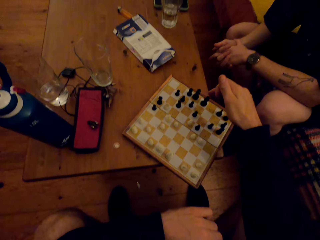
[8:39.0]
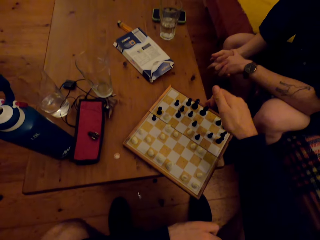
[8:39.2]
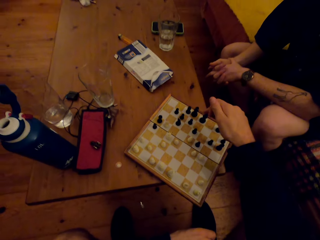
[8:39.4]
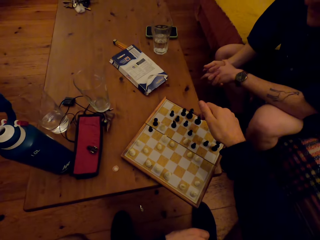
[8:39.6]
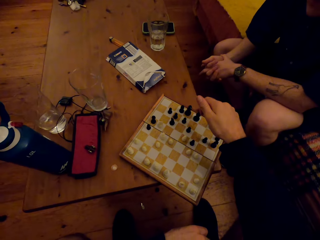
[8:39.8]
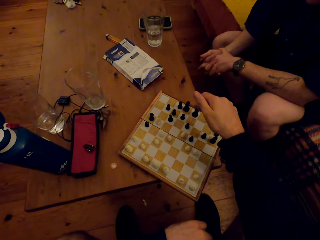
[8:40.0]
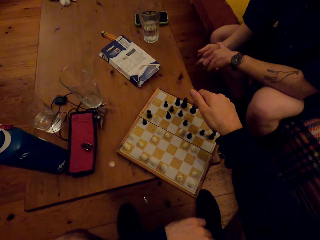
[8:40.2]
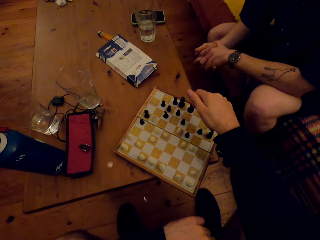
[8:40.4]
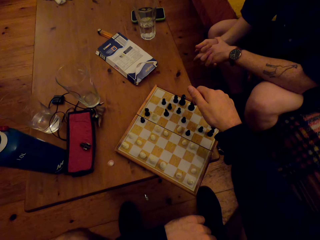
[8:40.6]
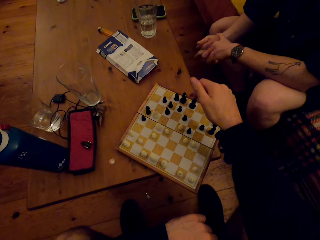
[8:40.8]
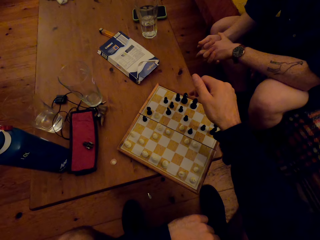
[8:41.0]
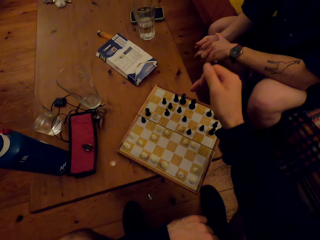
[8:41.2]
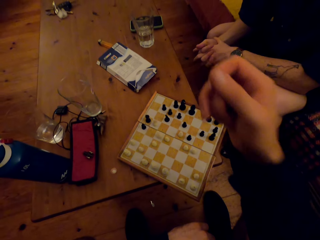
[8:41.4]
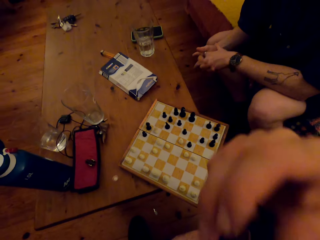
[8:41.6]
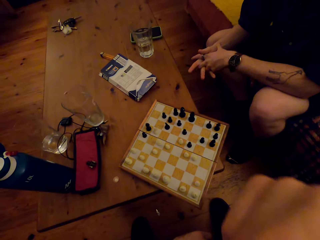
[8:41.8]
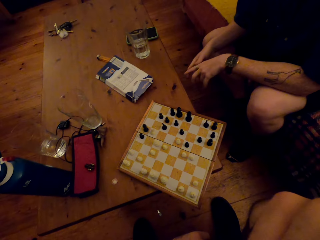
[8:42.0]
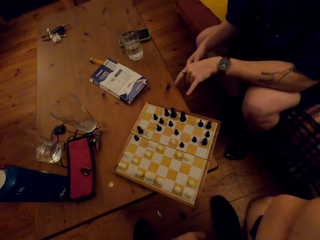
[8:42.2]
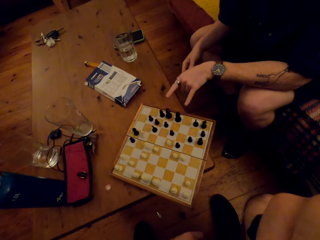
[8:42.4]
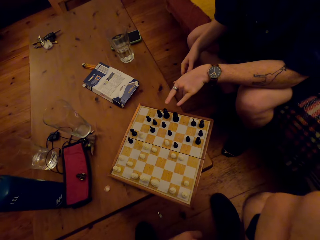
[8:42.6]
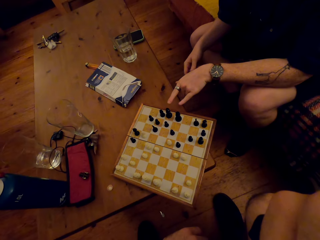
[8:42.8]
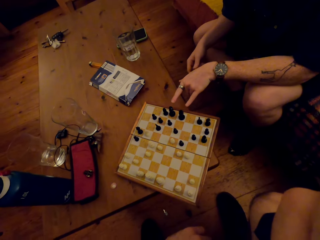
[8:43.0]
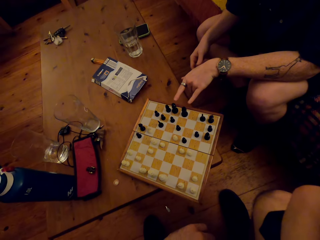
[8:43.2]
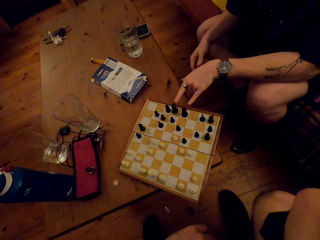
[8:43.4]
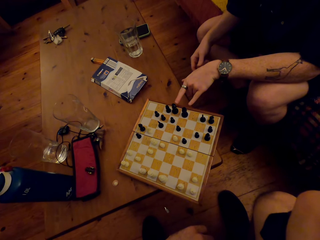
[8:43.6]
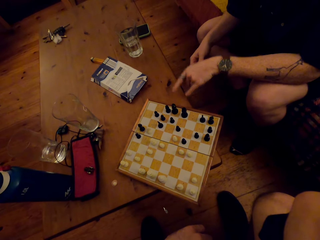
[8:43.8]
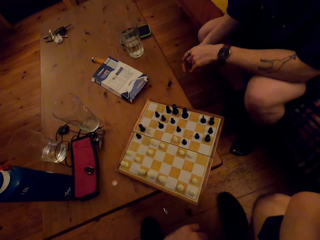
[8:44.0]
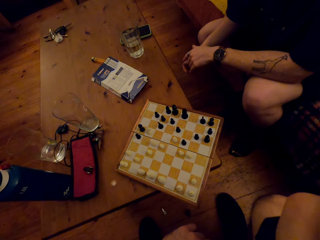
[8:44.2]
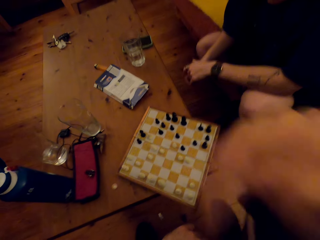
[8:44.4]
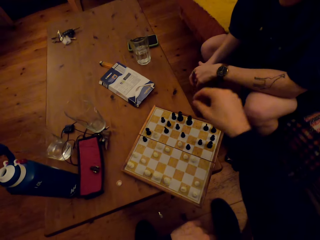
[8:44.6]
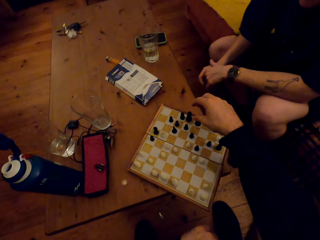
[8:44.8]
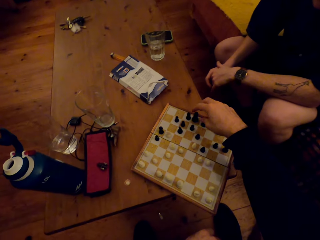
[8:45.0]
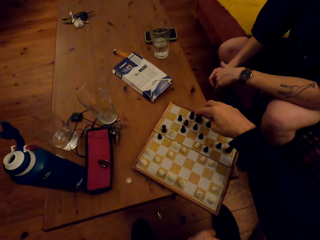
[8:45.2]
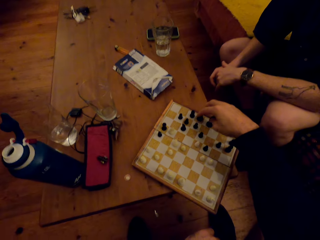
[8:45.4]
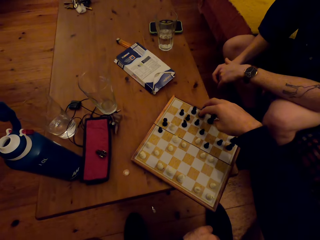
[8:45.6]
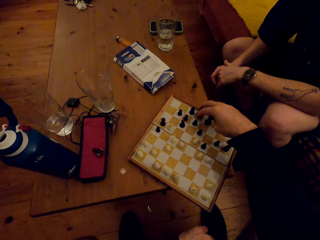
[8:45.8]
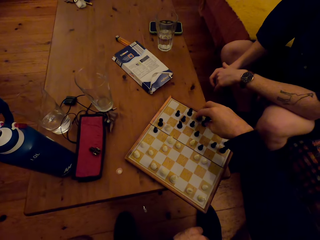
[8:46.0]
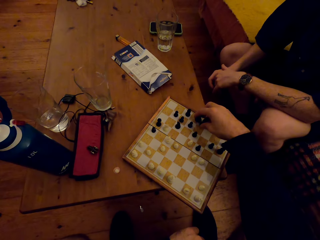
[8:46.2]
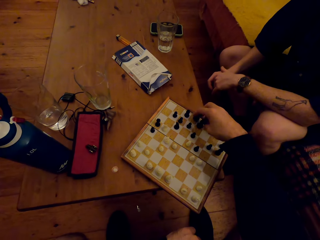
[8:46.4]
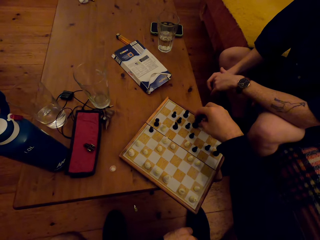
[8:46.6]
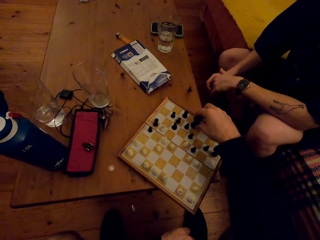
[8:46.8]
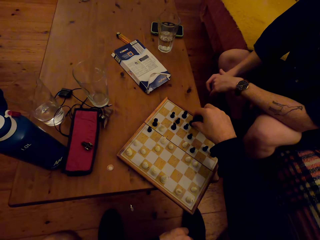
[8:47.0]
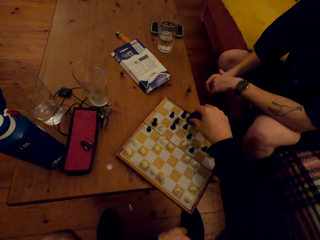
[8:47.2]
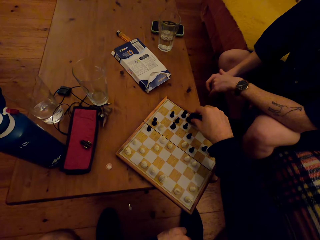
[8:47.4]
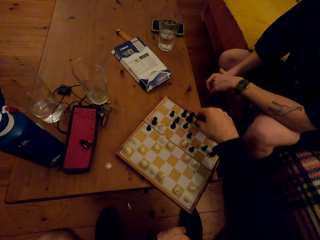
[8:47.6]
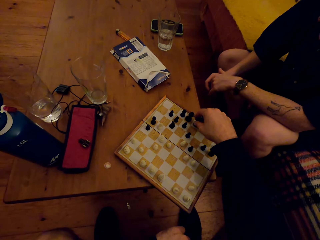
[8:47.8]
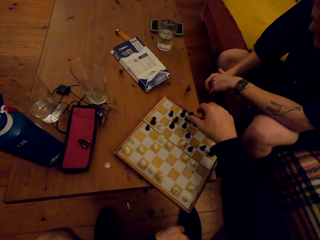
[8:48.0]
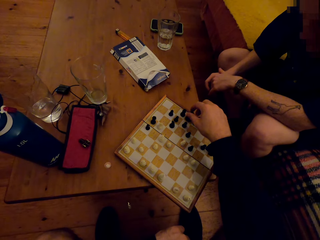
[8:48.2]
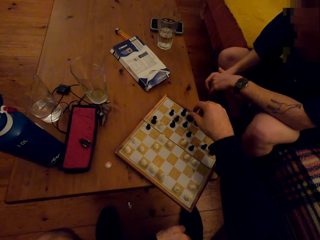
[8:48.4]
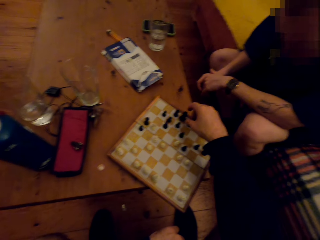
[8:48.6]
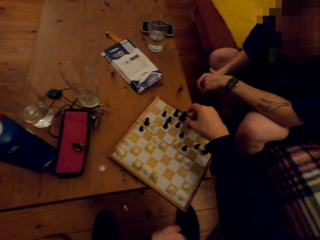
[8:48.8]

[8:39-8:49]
The camera wearer moves his right hand forward and moves his left hand down. He laughs. He taps the knight. He moves his hand up. A man moves his hands. The man moves his fingers forward. The camera wearer moves his hand forward. The man puts his hand back. The camera wearer moves the knight.

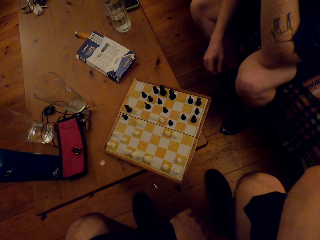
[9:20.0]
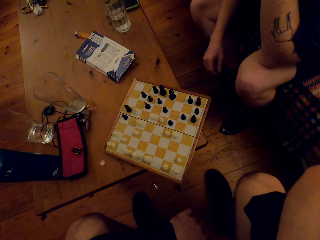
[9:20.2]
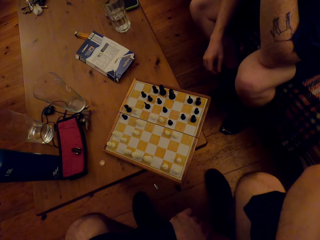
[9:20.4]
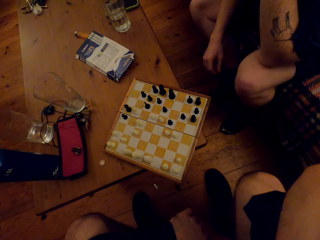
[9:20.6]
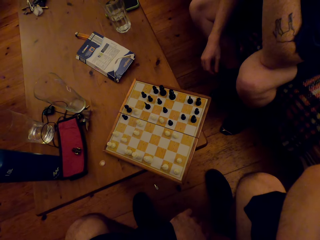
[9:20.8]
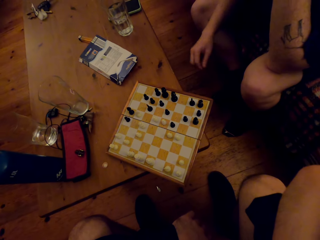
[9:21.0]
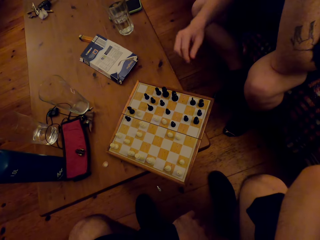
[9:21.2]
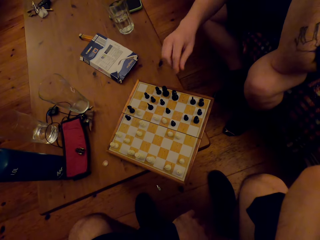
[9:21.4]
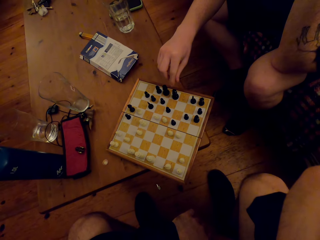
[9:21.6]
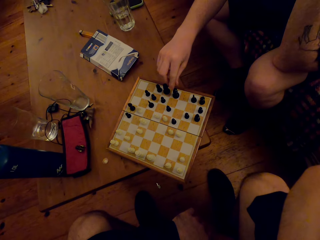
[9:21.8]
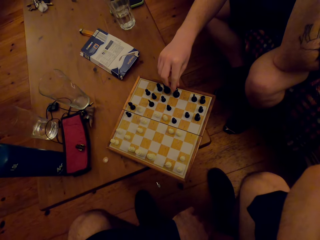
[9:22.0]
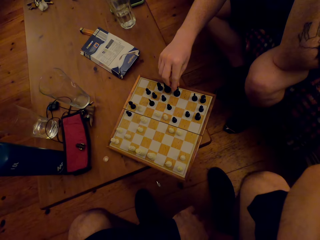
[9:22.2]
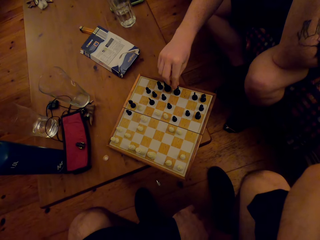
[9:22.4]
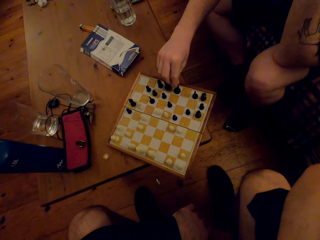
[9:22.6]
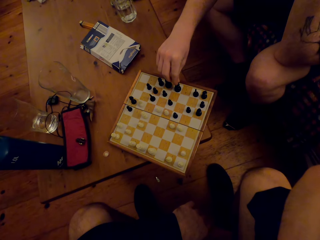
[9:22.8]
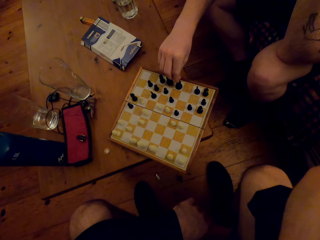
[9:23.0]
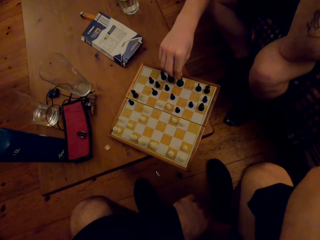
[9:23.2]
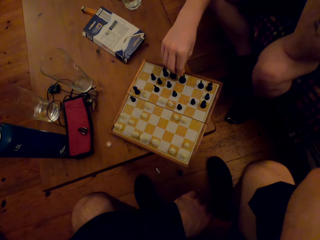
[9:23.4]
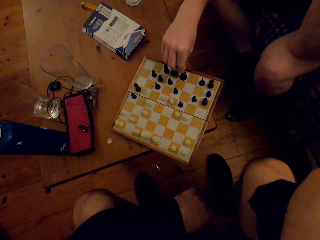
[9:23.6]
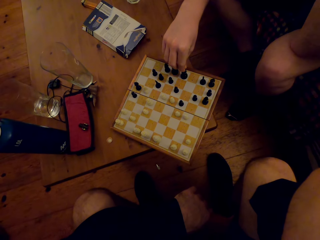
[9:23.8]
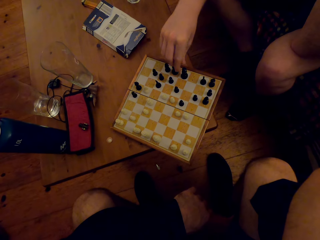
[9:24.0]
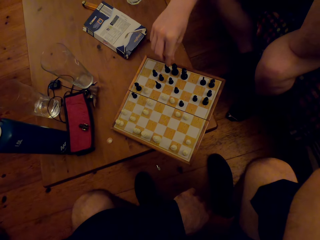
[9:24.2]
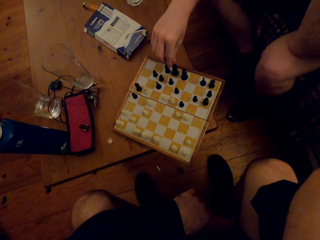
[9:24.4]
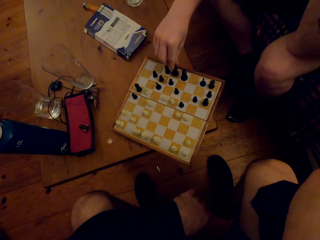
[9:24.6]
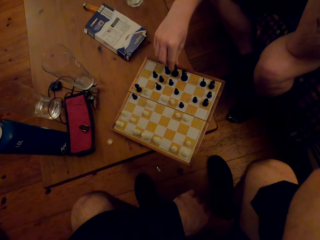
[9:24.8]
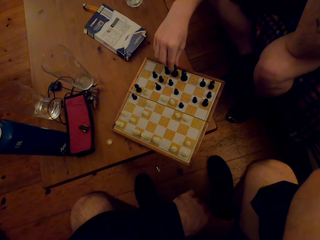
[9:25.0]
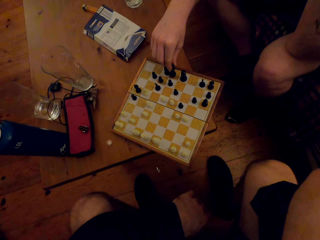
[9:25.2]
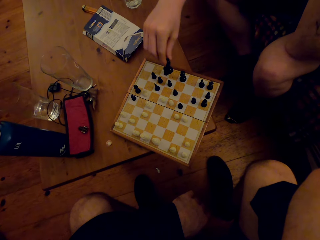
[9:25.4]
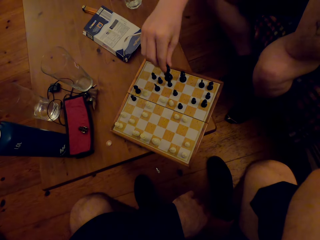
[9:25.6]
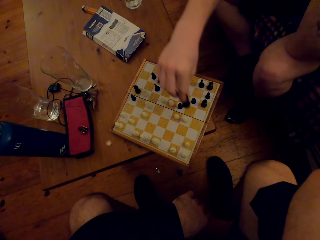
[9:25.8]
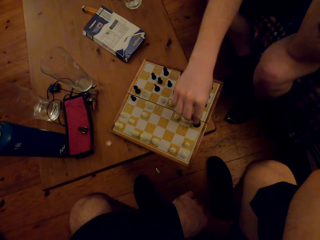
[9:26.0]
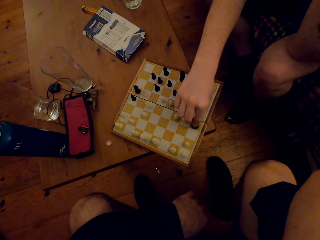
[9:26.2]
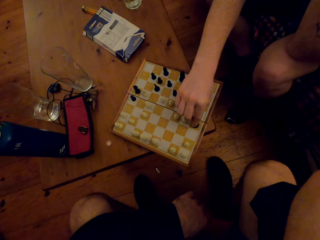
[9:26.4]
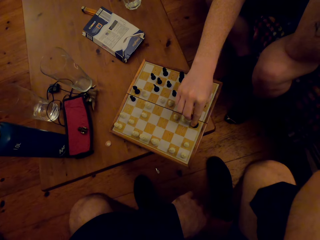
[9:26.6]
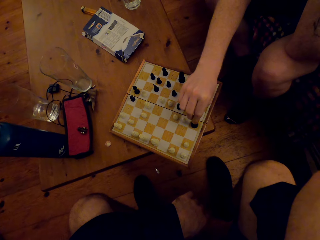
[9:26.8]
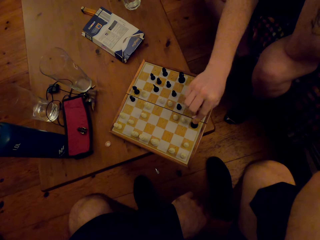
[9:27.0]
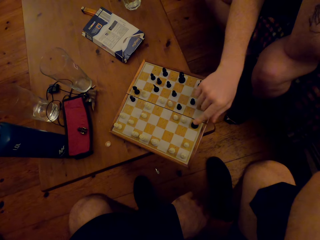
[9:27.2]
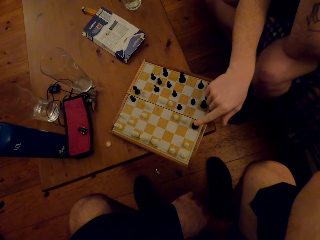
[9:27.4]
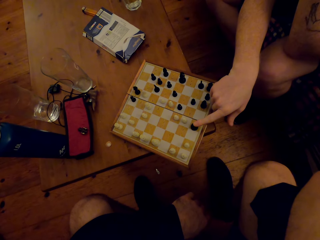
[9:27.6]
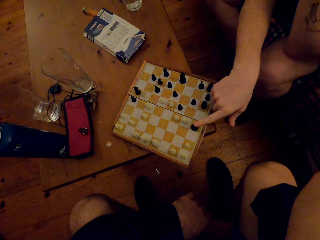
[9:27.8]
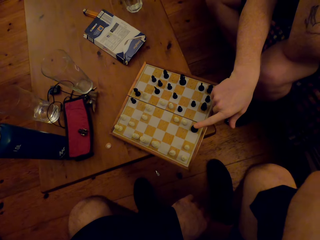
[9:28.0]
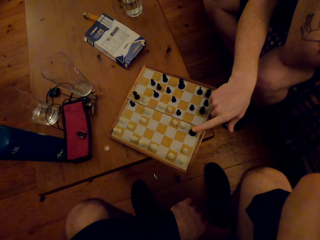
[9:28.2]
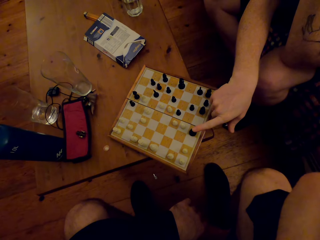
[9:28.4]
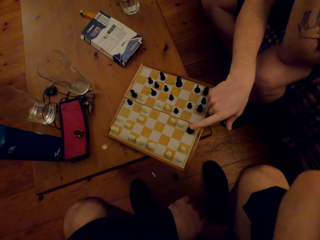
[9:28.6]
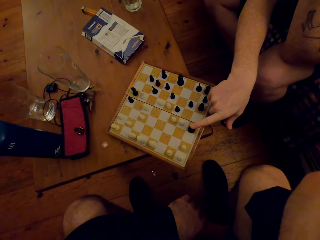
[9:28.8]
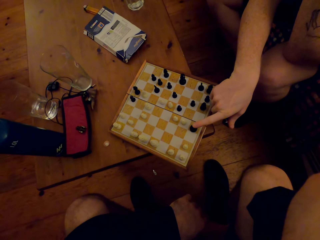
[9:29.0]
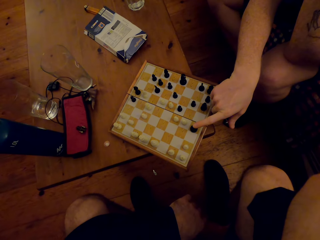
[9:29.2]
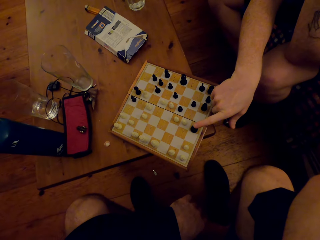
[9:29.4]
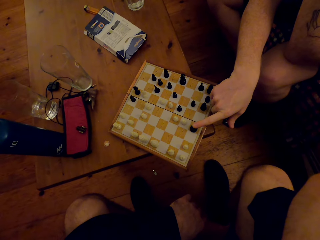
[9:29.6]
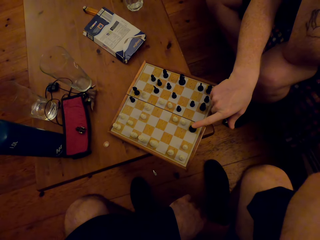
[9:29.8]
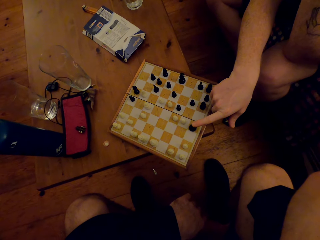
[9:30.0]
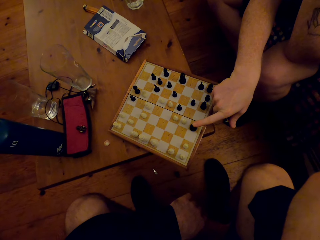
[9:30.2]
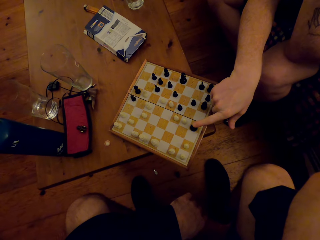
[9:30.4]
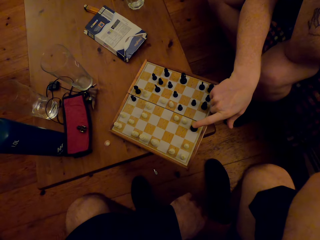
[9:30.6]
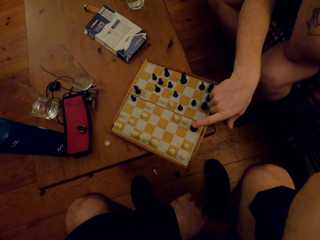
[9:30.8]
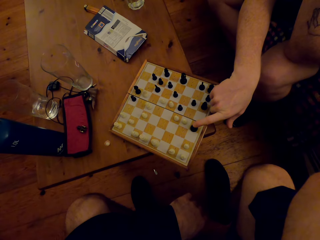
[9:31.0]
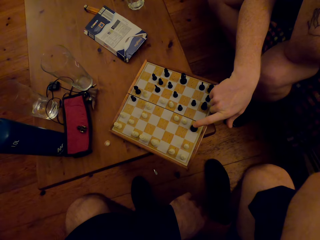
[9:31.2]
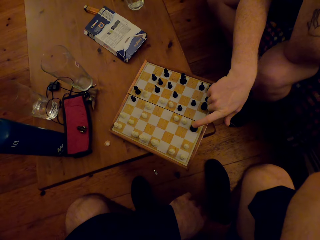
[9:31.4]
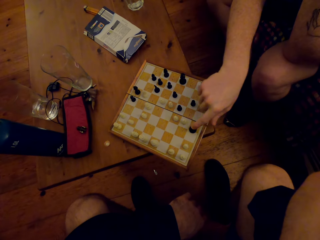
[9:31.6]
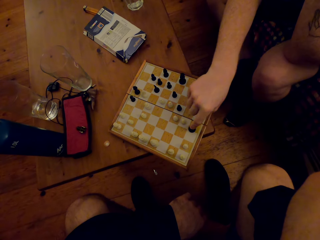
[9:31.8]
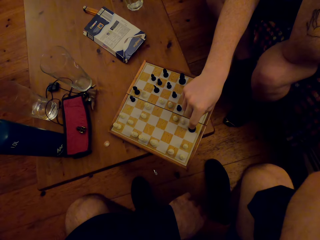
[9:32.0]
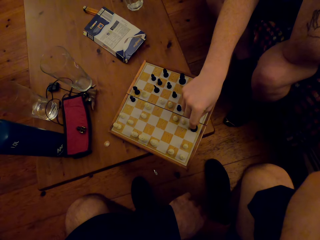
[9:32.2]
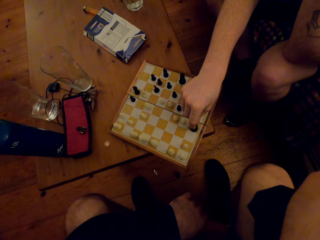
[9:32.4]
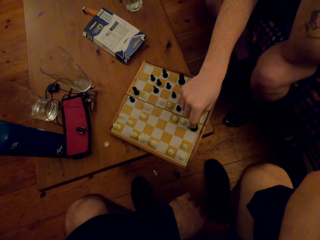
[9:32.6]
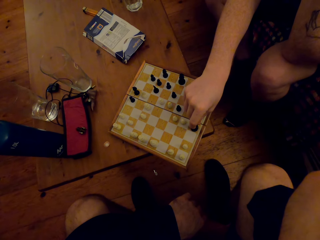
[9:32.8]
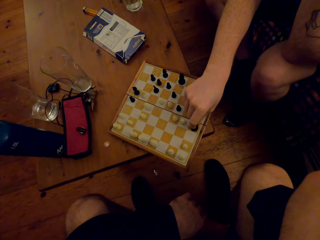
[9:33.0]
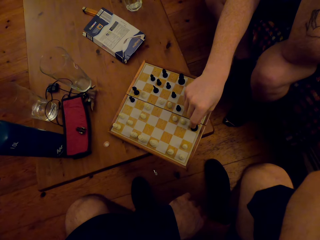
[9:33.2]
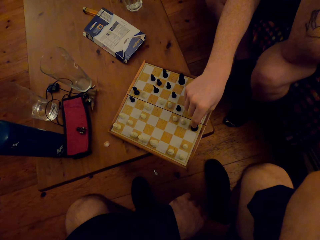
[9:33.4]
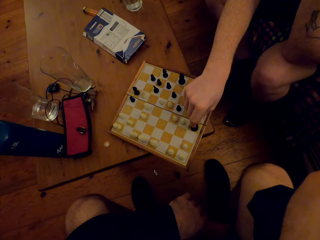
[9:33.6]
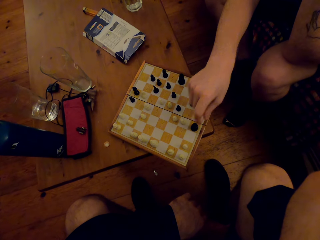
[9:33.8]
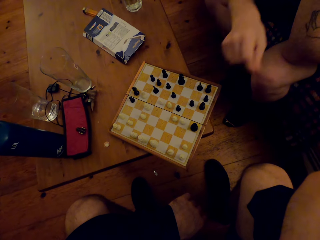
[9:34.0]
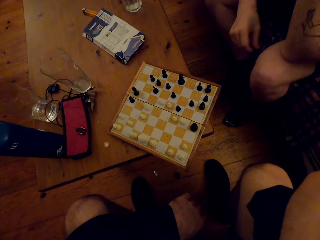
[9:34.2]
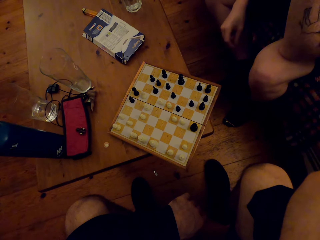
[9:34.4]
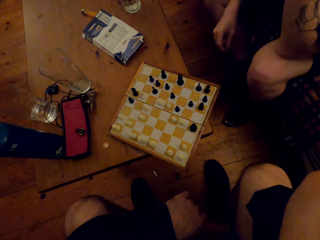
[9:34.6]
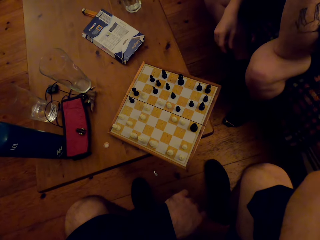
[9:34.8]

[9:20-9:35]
A man plays the chess game. The man moves a pawn. The man dialogues with the camera wearer.
